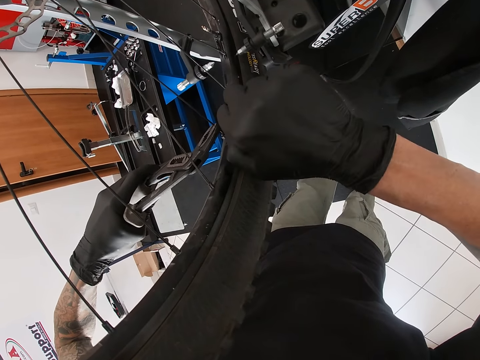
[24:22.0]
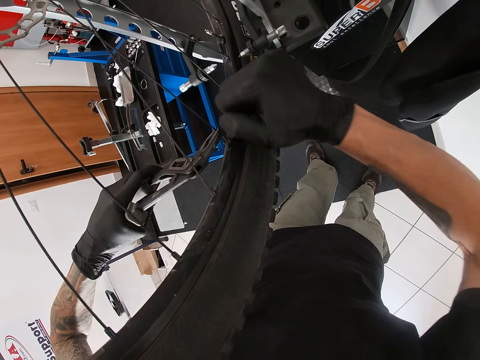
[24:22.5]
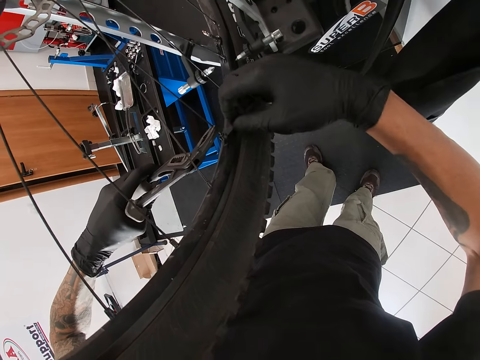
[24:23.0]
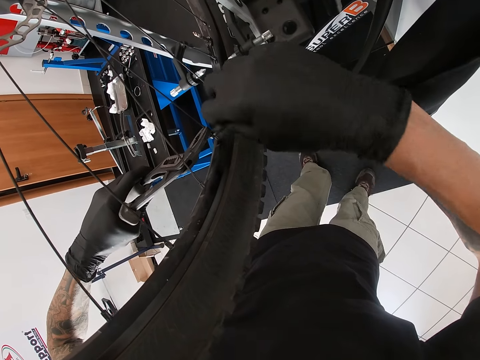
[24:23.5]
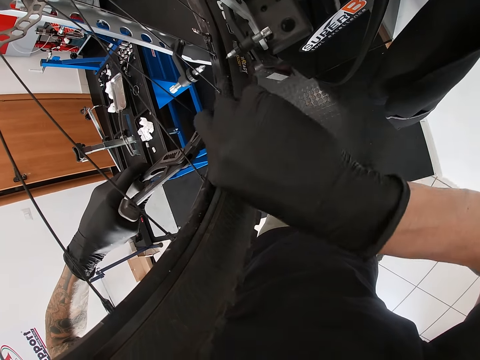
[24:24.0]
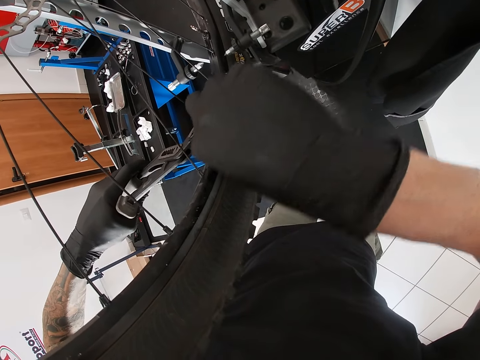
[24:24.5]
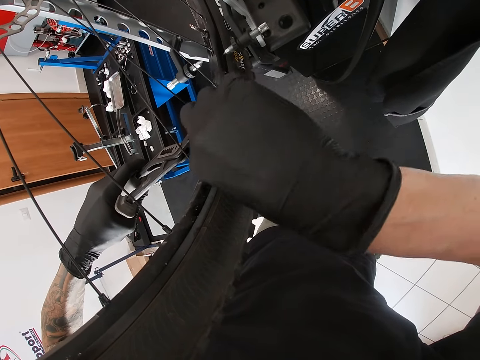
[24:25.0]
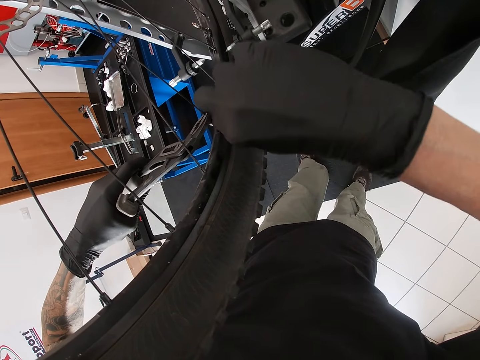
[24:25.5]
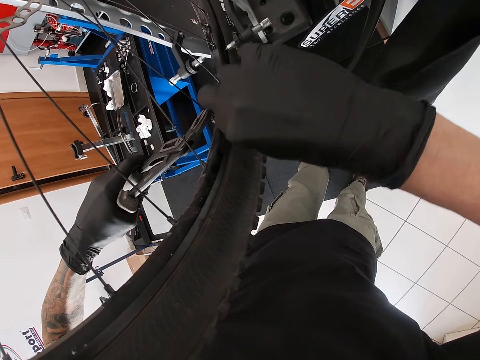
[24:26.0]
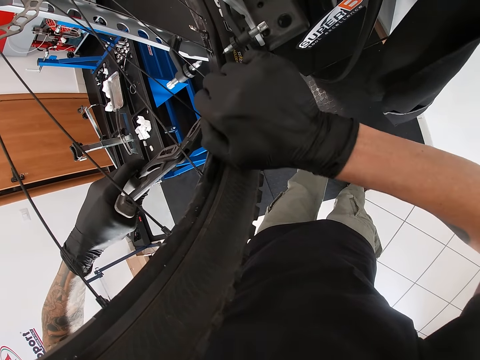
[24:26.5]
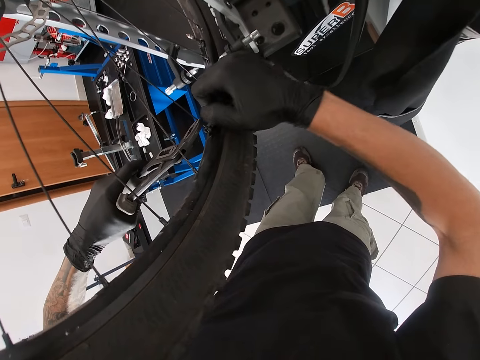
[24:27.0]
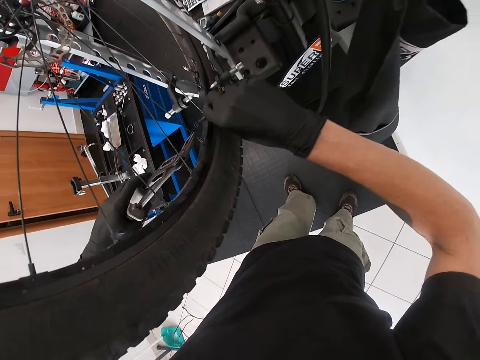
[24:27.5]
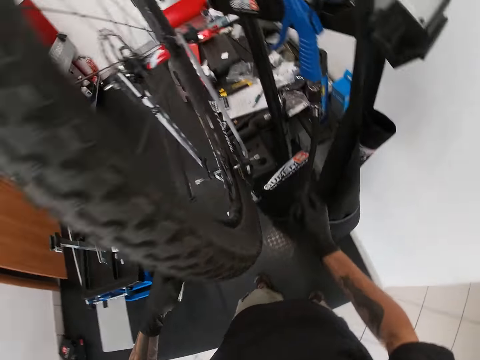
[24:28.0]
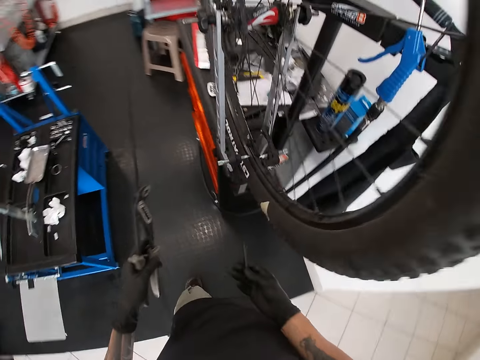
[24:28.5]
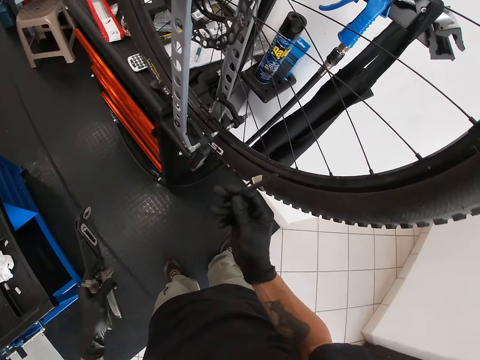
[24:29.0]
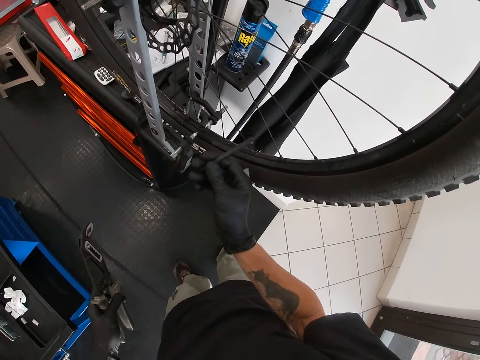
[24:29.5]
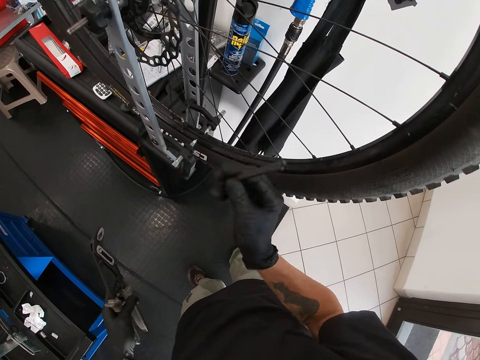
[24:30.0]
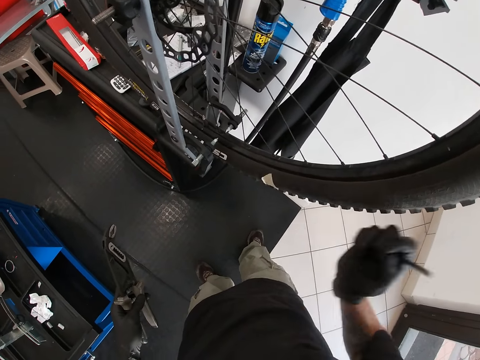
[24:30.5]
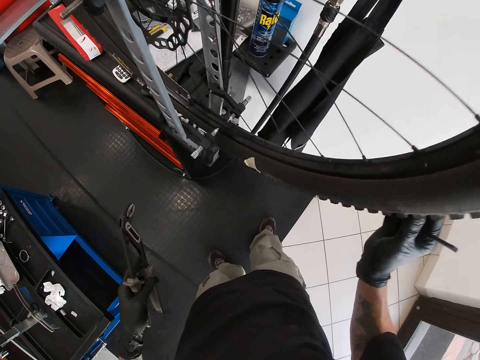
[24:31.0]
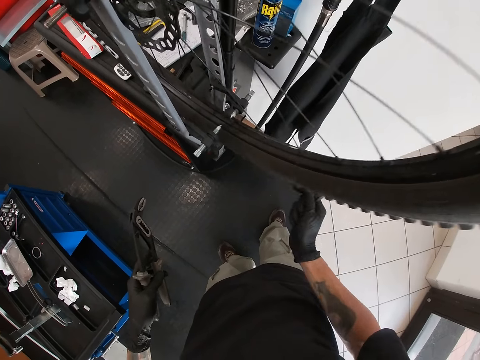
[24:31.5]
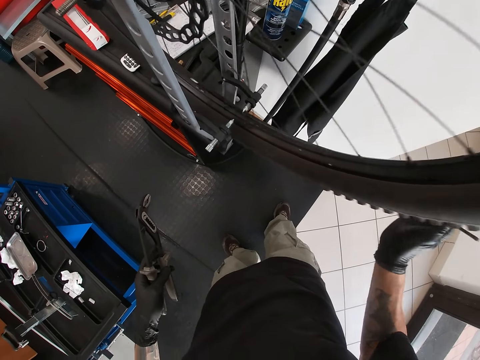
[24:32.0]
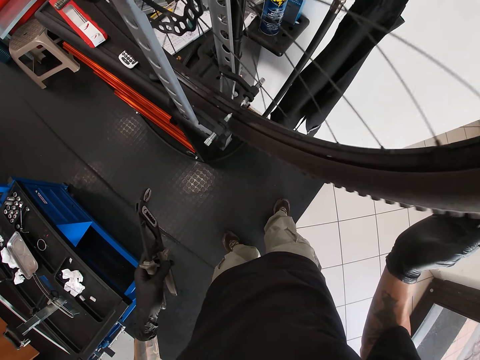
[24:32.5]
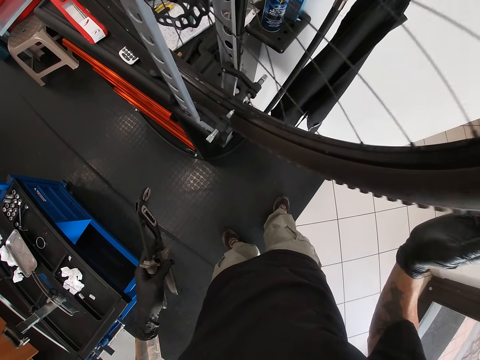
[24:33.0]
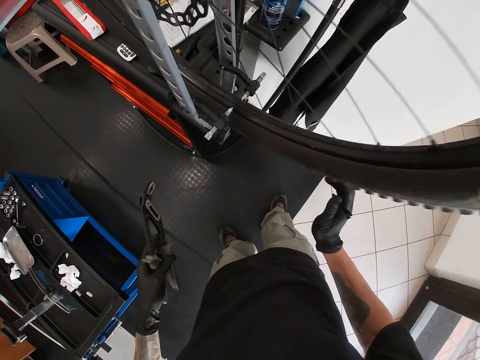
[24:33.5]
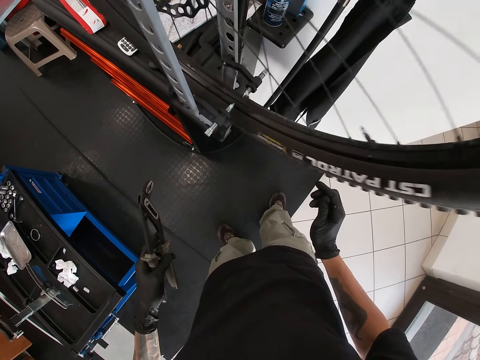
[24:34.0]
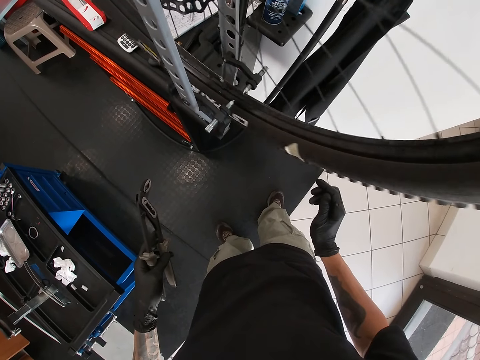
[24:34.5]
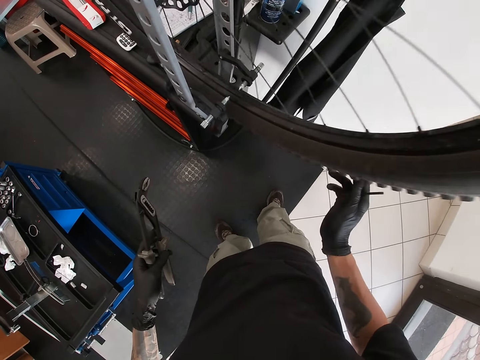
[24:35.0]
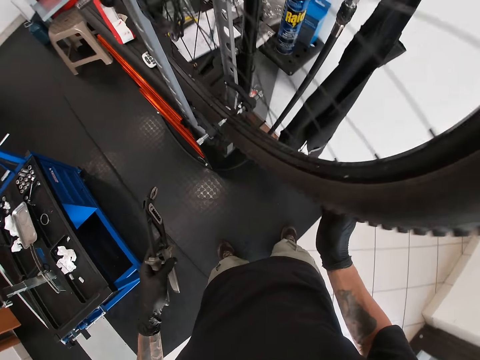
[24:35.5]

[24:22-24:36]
The camera wearer tightens the wire with the wrench. He releases both pliers and the wrench from the wire. He hits the spoke with the spanner in his right hand. He hits the spoke with the spanner in his right hand again. He rolls the wheel with his right hand.

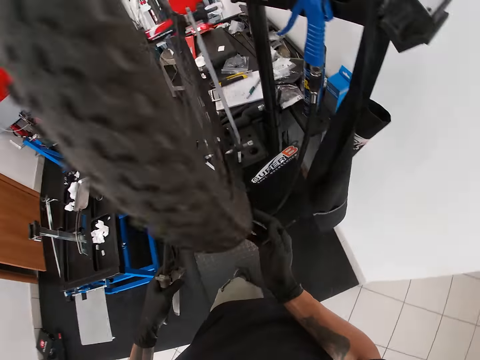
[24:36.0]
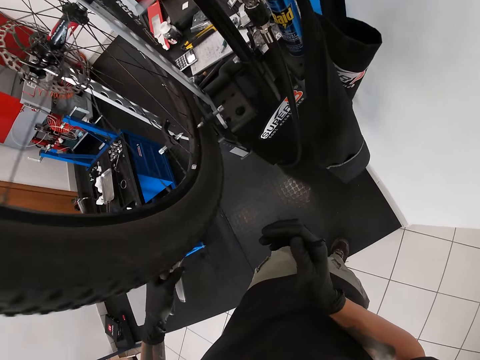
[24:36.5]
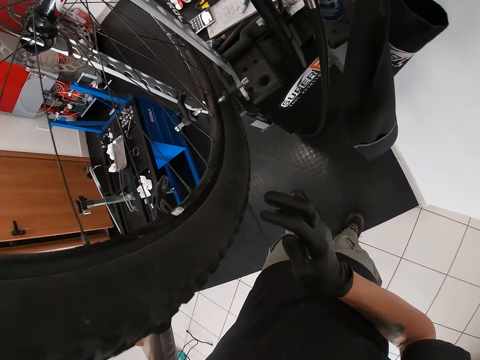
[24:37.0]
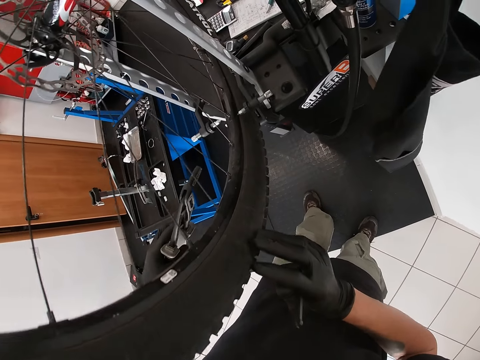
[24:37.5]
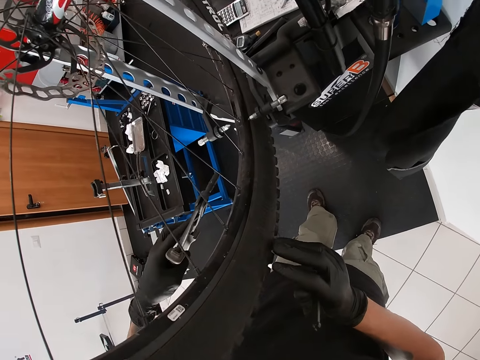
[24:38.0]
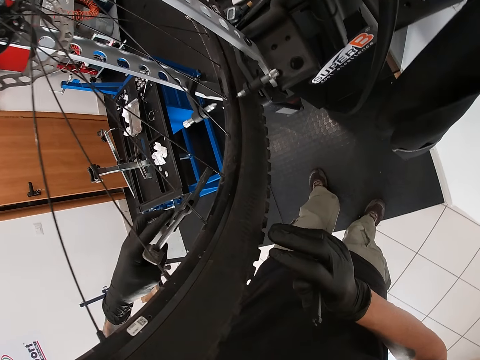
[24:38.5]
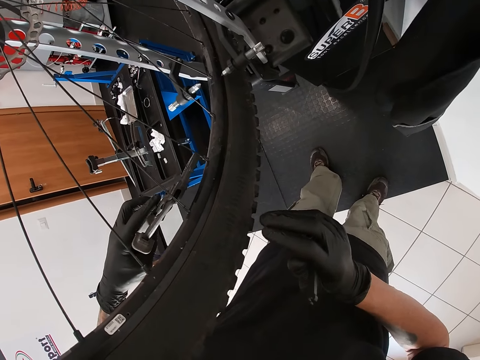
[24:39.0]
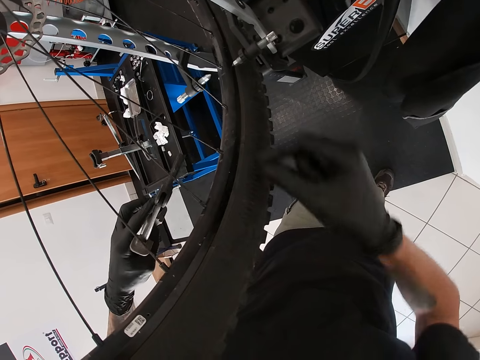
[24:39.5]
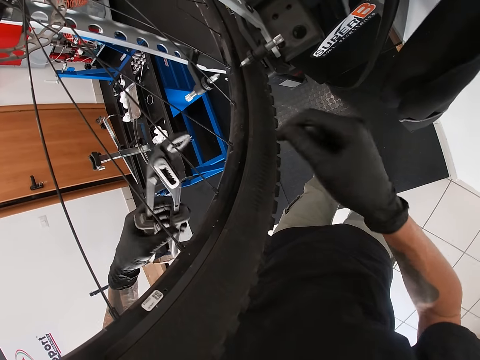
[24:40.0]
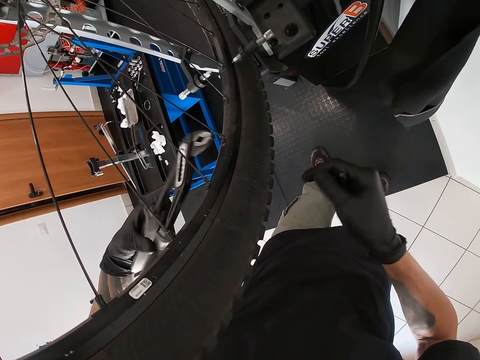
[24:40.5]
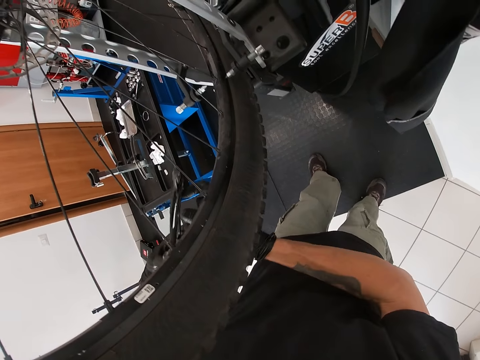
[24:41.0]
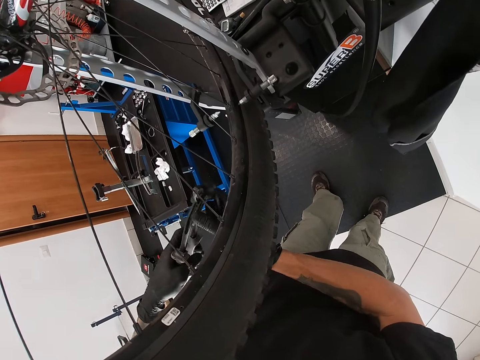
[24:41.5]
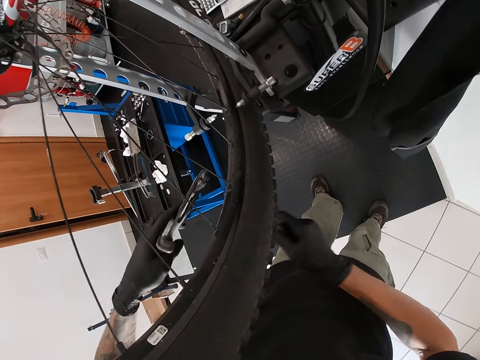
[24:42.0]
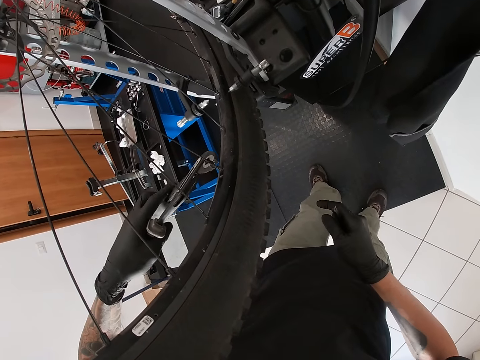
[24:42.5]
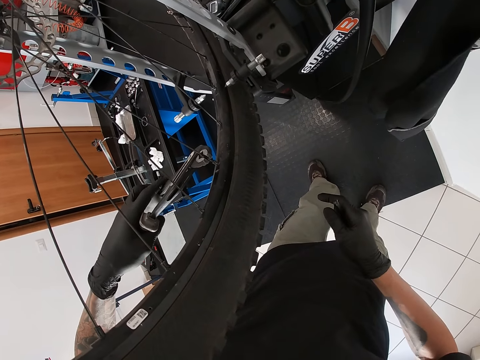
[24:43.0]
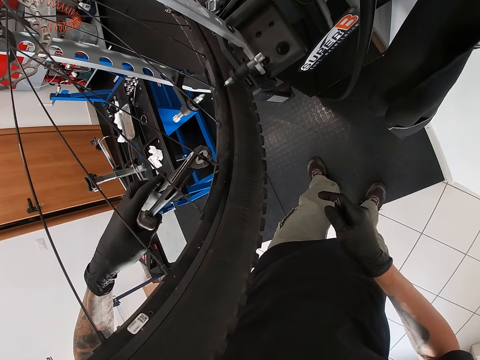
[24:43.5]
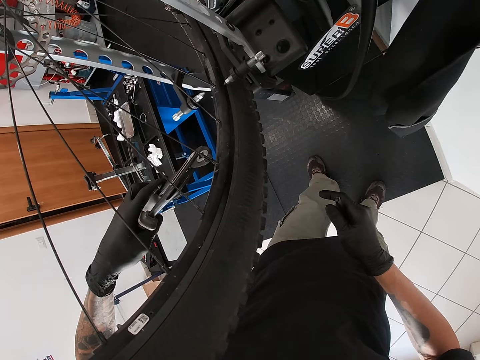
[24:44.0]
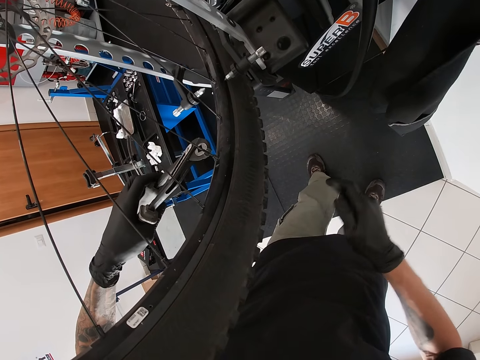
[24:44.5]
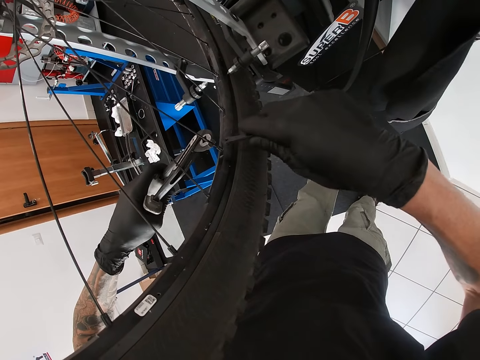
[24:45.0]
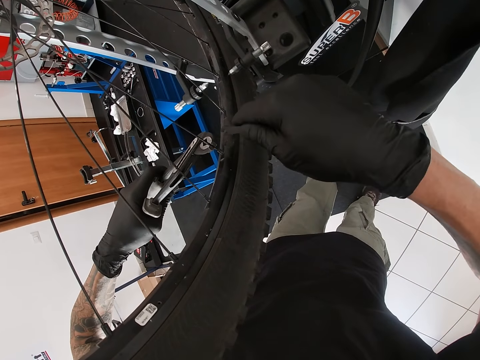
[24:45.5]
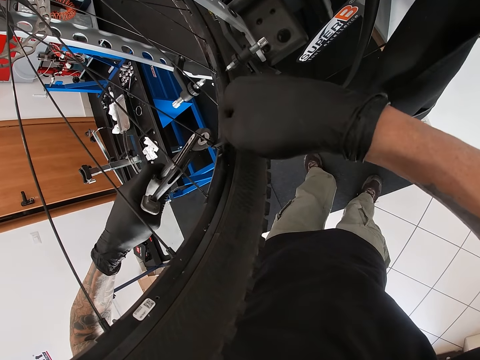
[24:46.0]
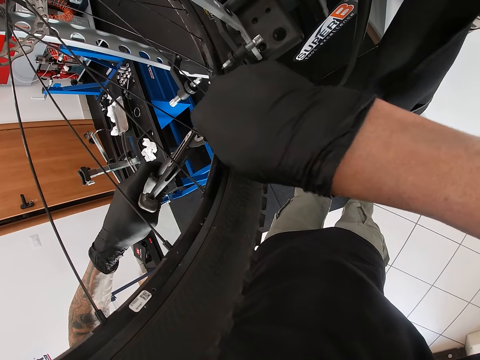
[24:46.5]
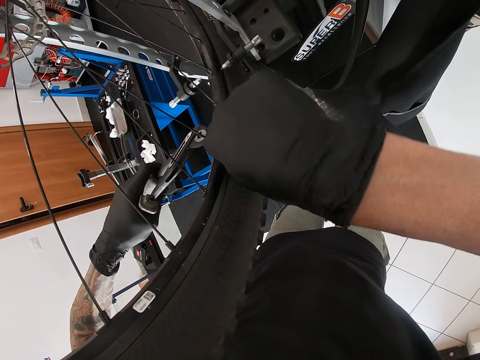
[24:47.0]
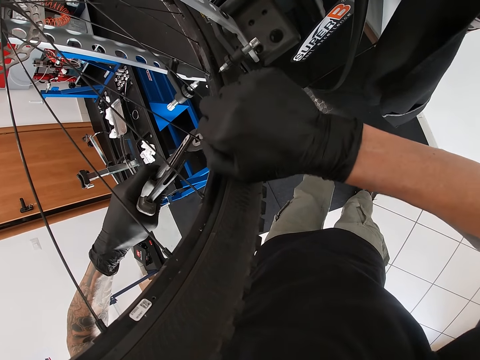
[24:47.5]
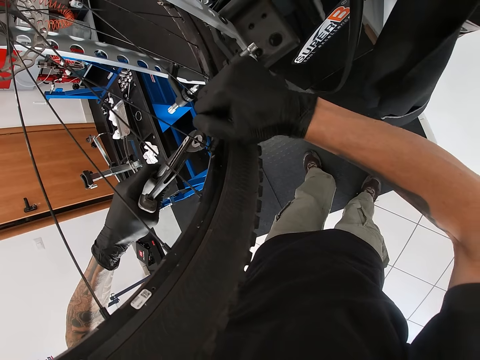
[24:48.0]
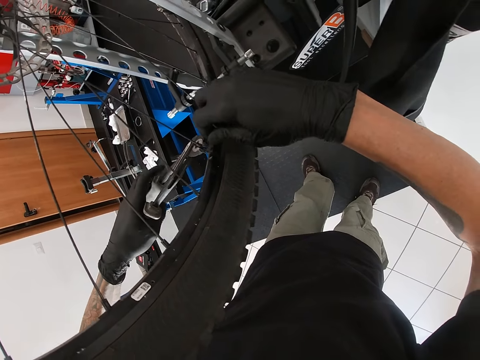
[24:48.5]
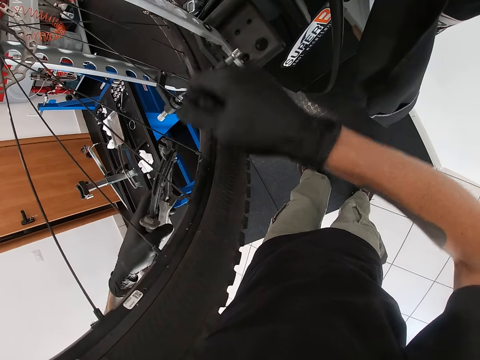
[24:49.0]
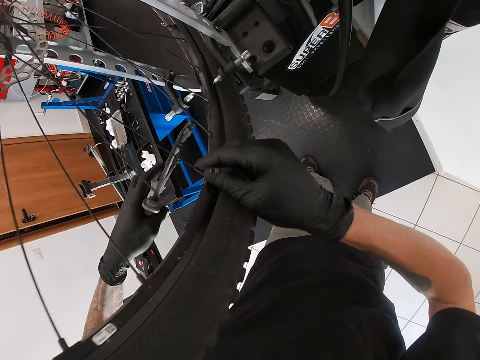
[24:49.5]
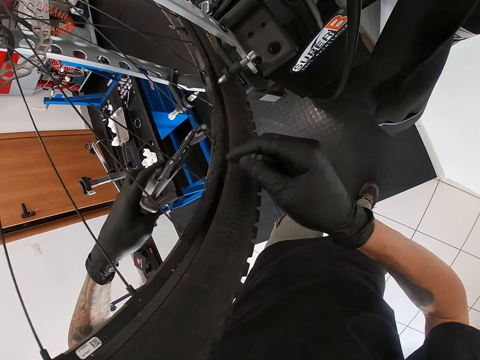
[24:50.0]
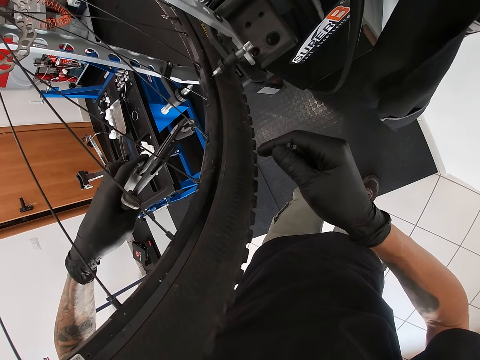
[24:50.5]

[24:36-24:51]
The camera wearer holds the wire with the pliers. He releases the pliers. He holds the pliers with both hands. He holds the pliers with his left hand. He holds the spoke with the pliers with his left hand. He tightens the spoke with the spanner in his right hand. He rolls the wheel with his right hand. He touches the wire with the right hand.
